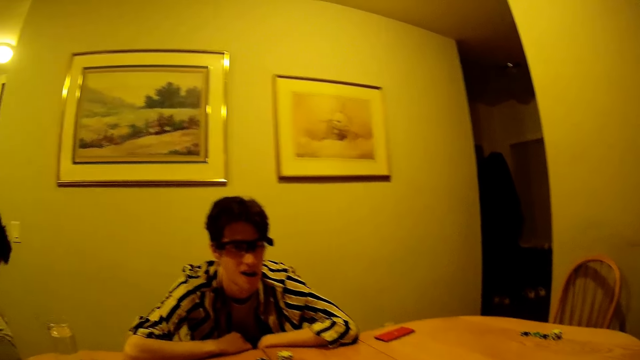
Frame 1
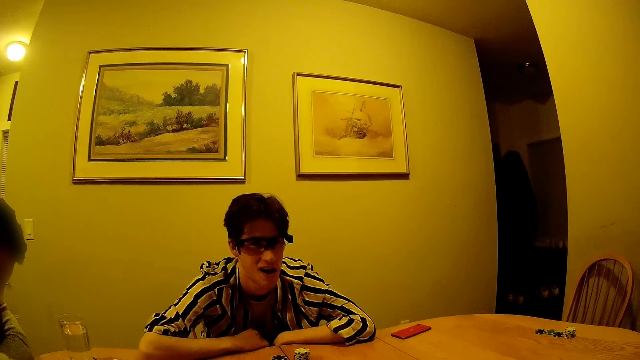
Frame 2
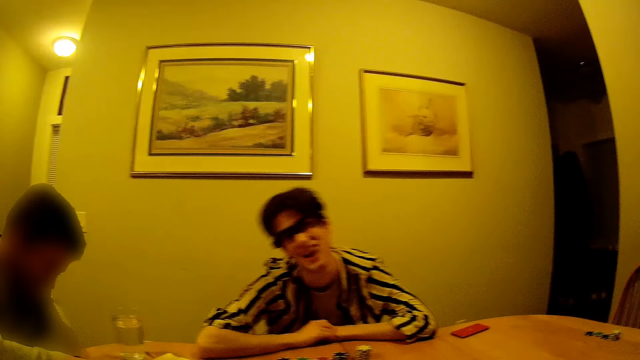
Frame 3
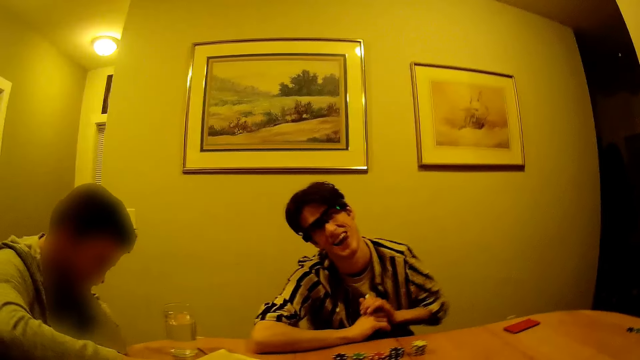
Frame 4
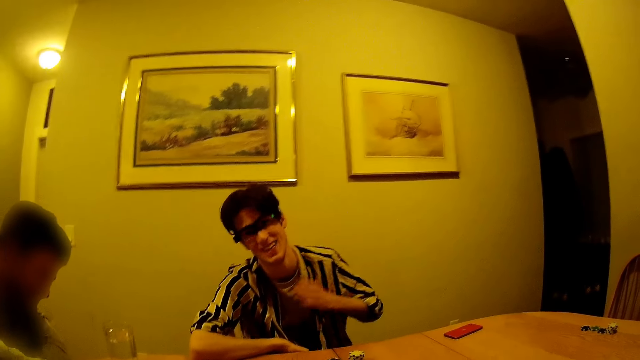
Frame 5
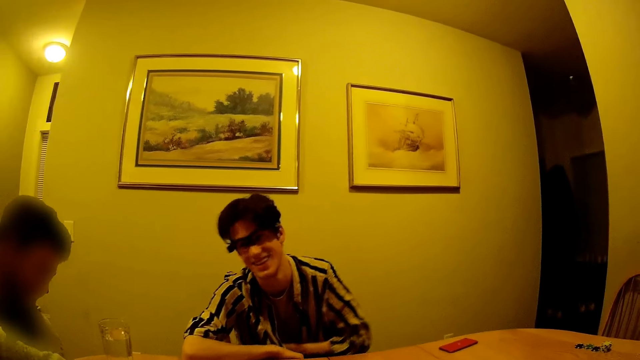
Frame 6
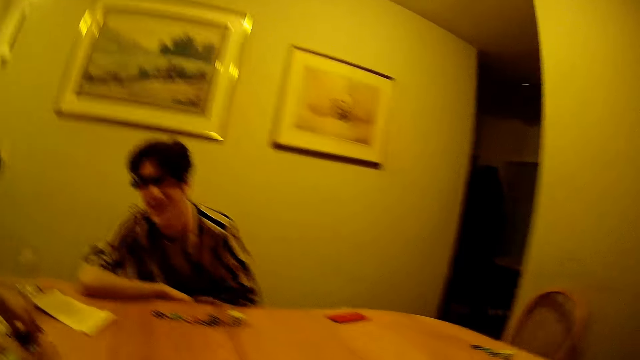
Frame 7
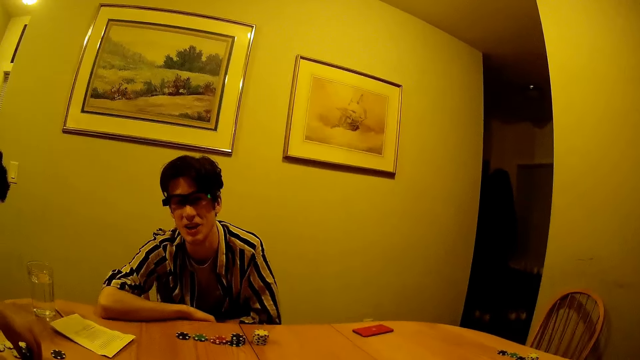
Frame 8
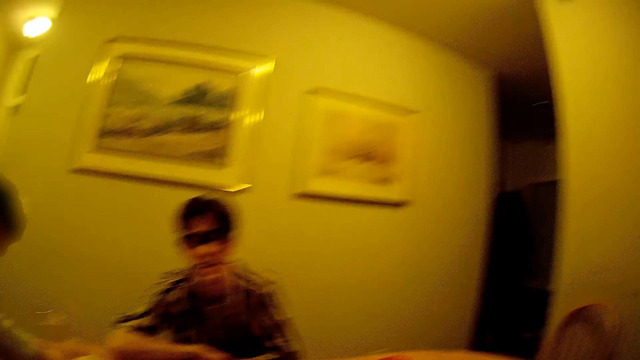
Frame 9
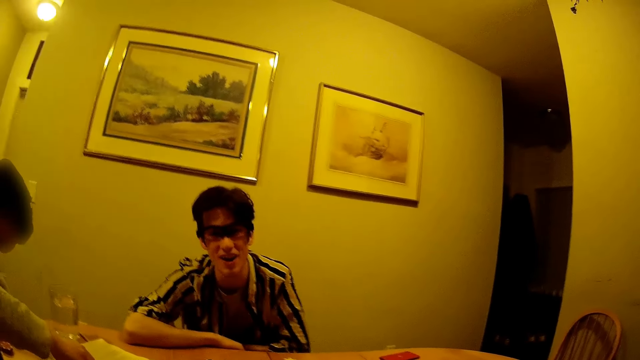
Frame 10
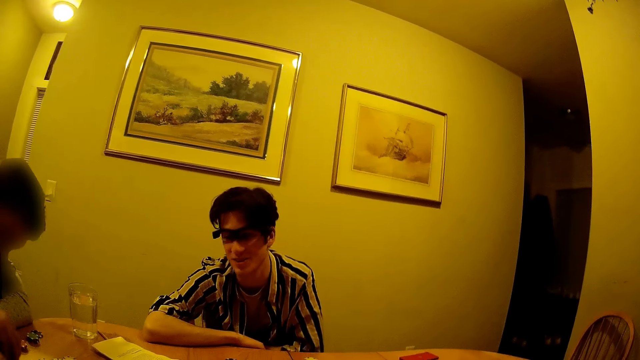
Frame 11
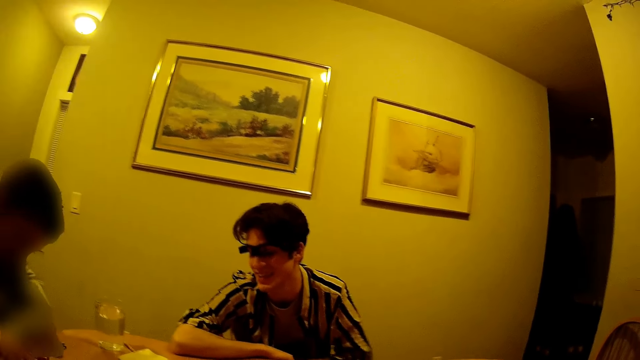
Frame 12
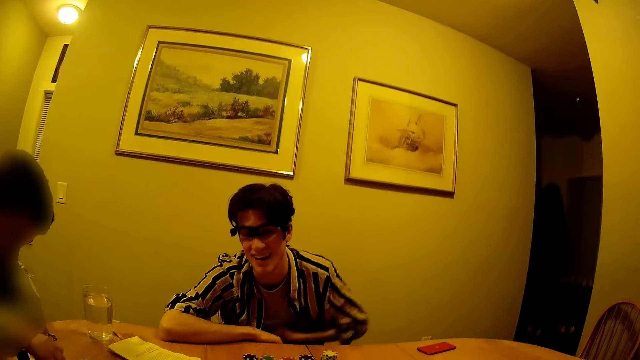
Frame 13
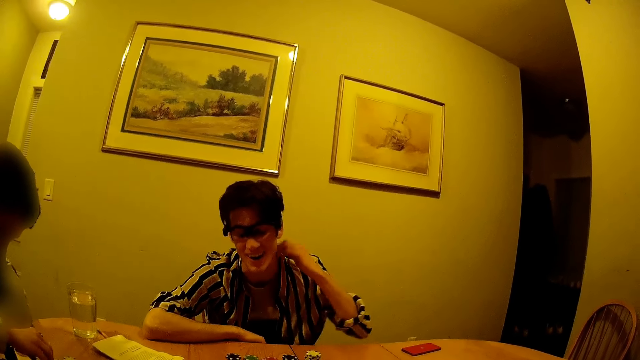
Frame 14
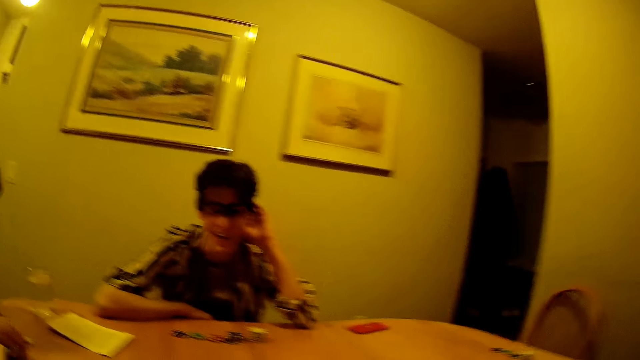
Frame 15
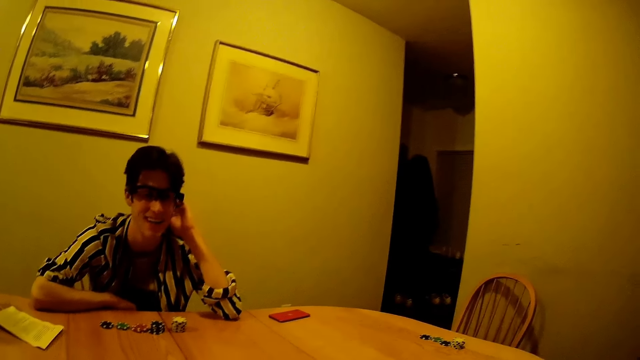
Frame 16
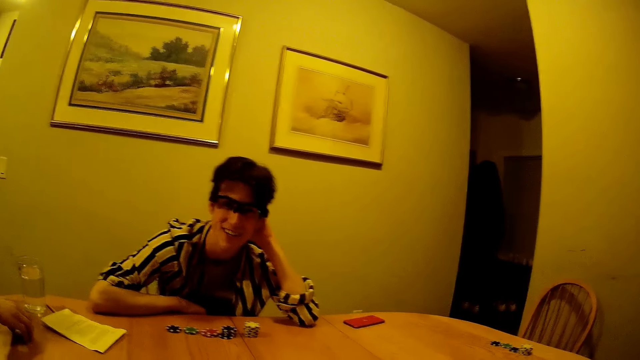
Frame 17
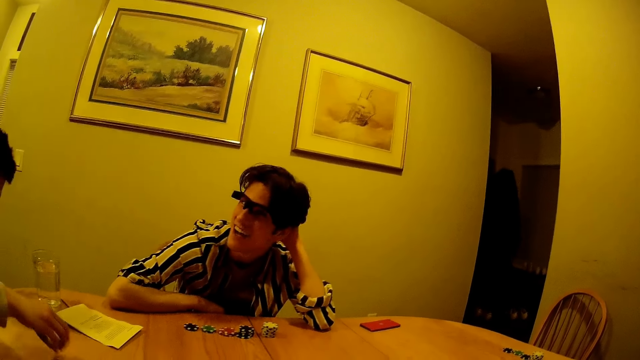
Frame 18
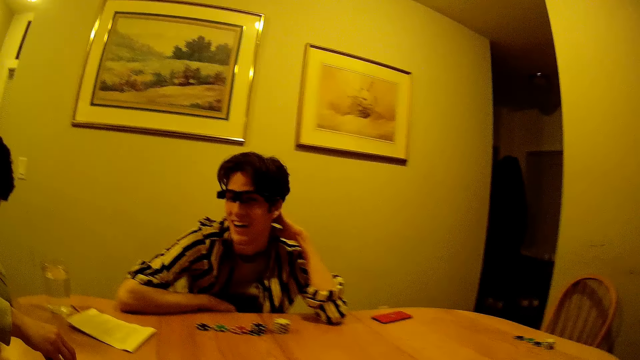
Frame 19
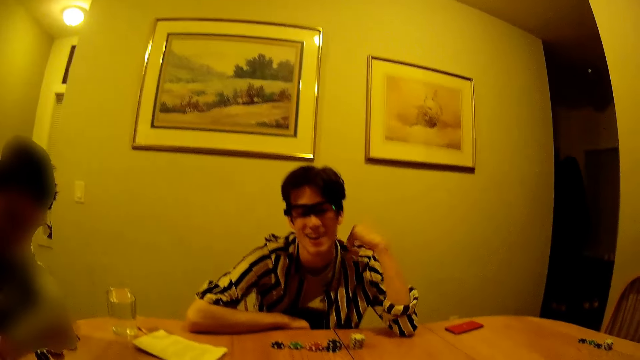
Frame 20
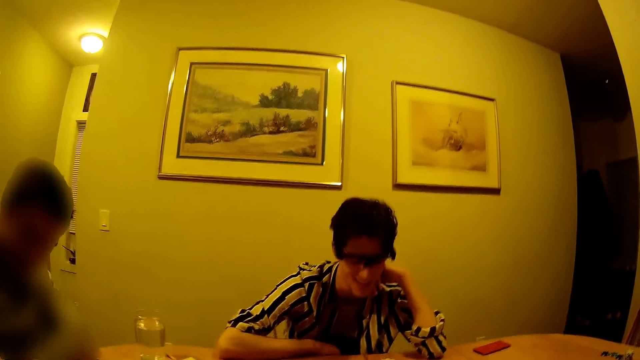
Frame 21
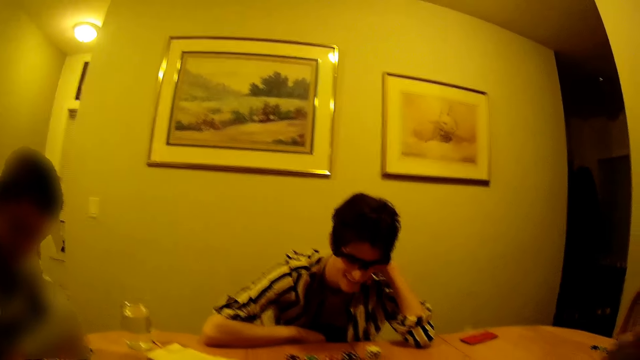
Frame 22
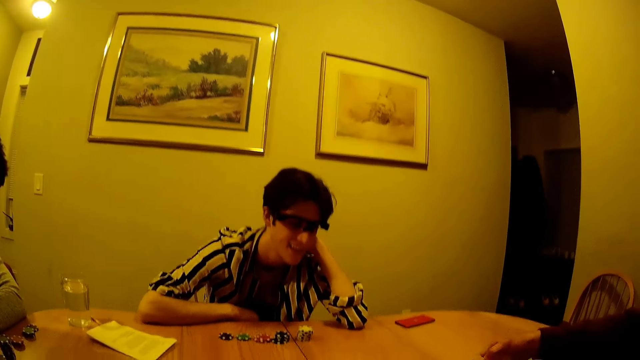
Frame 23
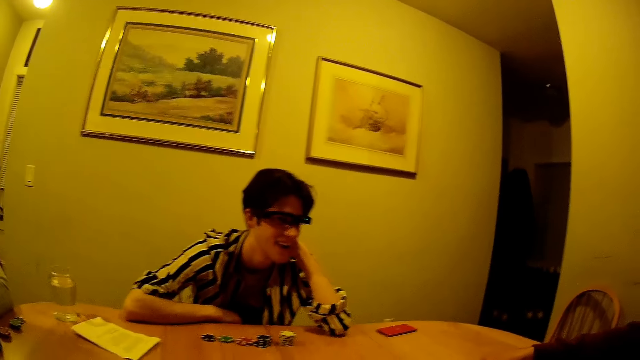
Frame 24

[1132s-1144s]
A man picks some poker chips from the table with his right hand. The man drops the poker chips on the table with his right hand. The man picks some poker chips from the table with his right hand. The man drops the poker chips on the table with his right hand. The man moves some poker chips from the table with his right hand. The man picks the poker chips on the table with his right hand. The man arranges something.

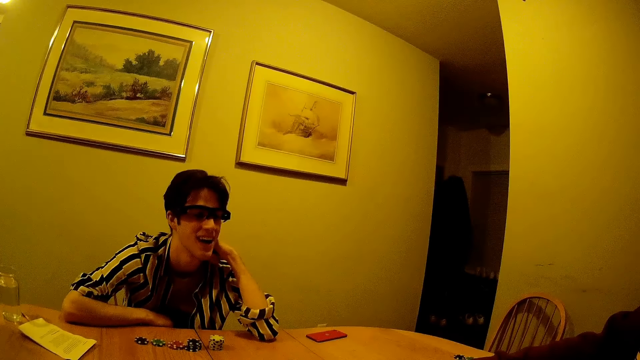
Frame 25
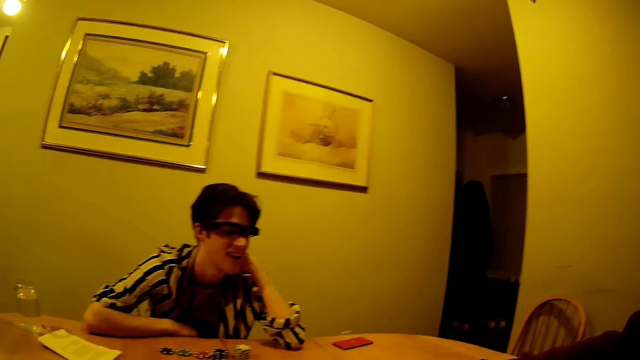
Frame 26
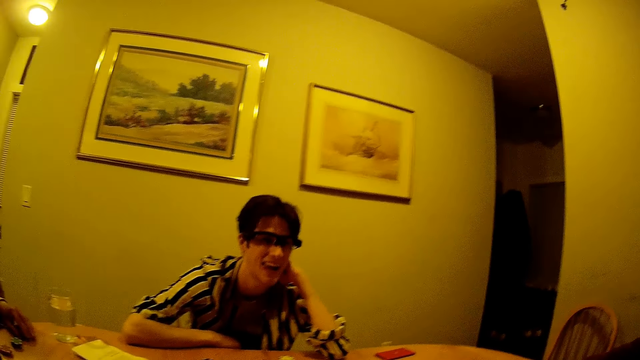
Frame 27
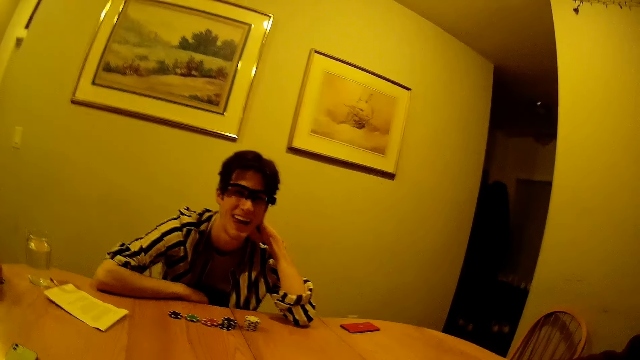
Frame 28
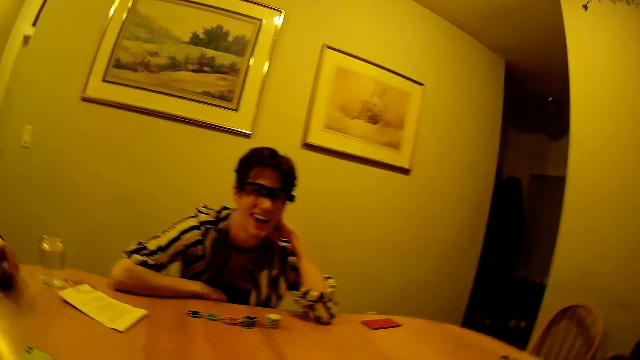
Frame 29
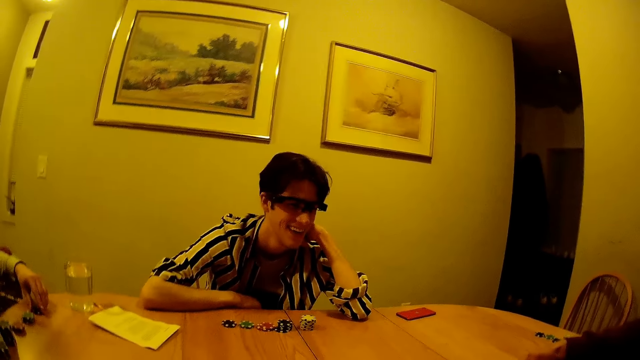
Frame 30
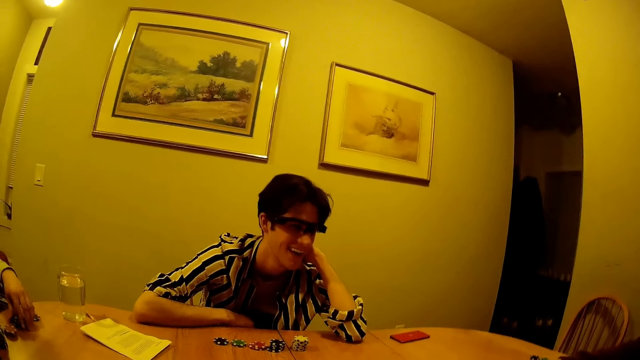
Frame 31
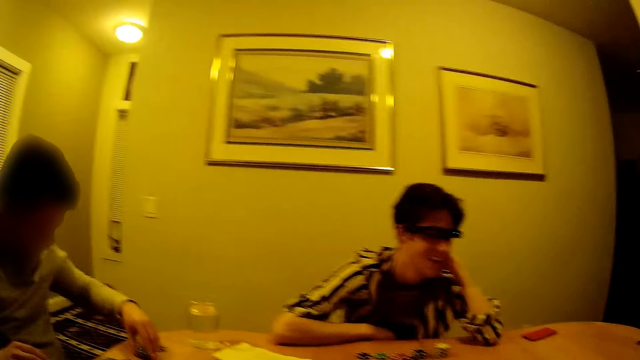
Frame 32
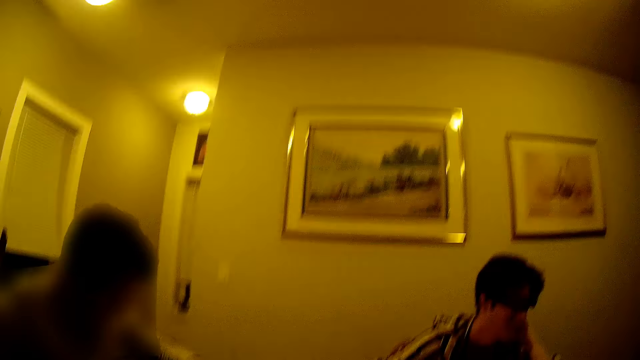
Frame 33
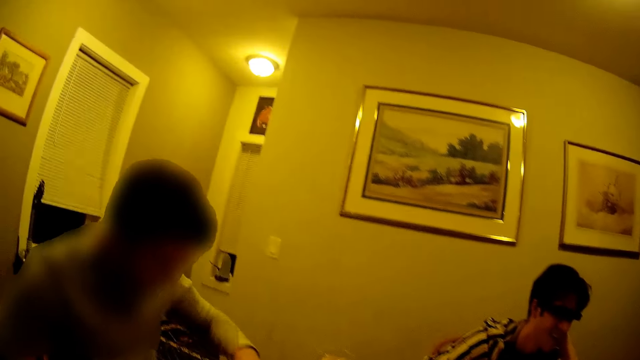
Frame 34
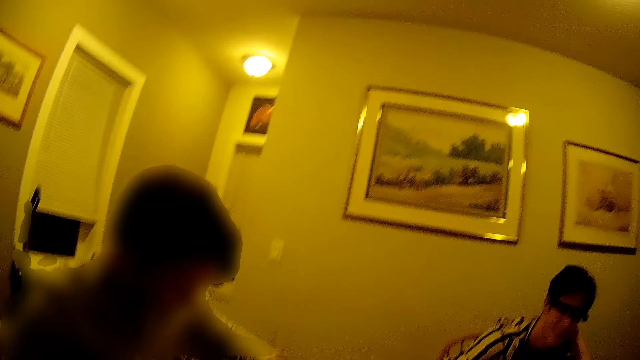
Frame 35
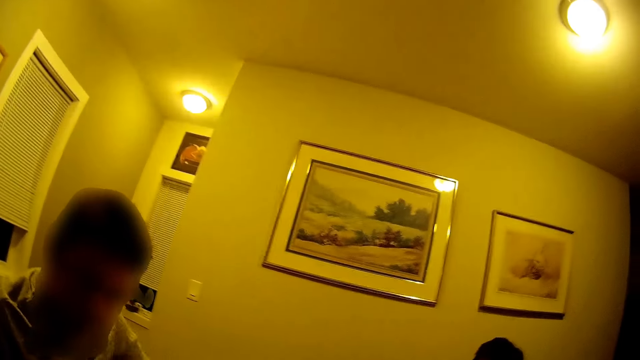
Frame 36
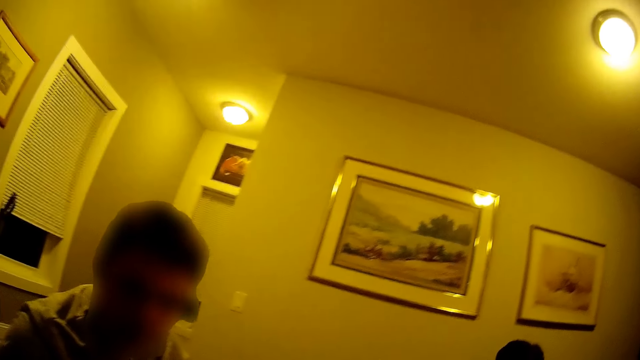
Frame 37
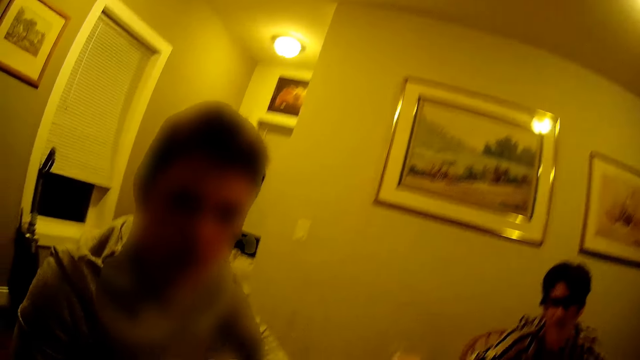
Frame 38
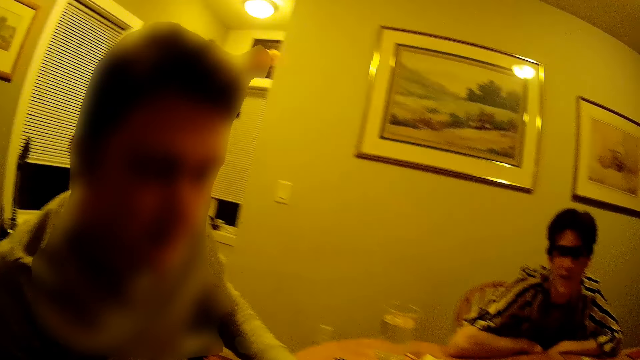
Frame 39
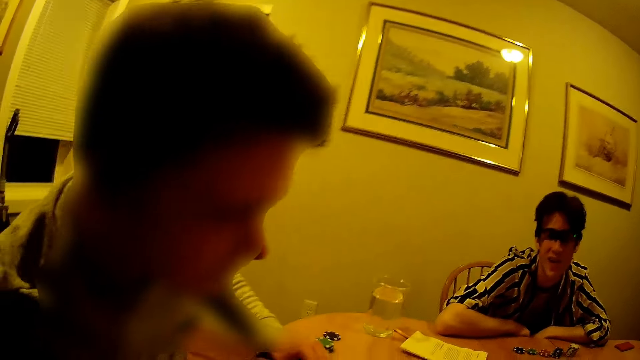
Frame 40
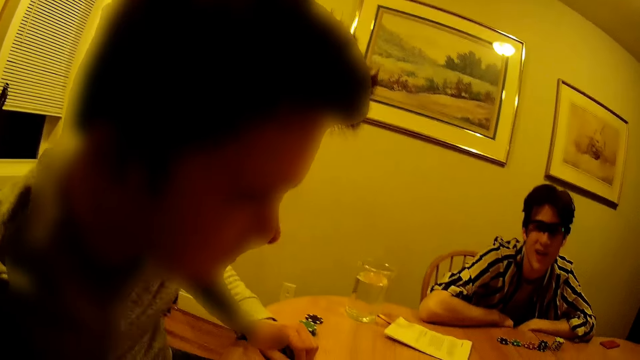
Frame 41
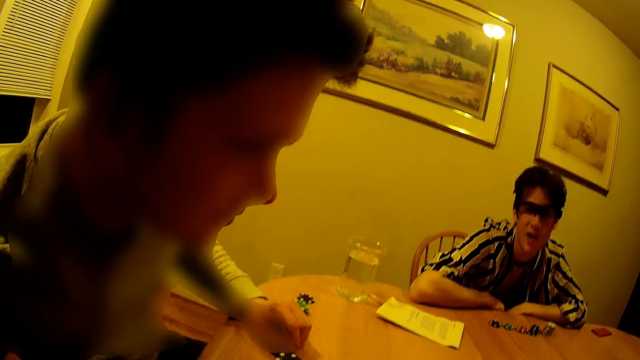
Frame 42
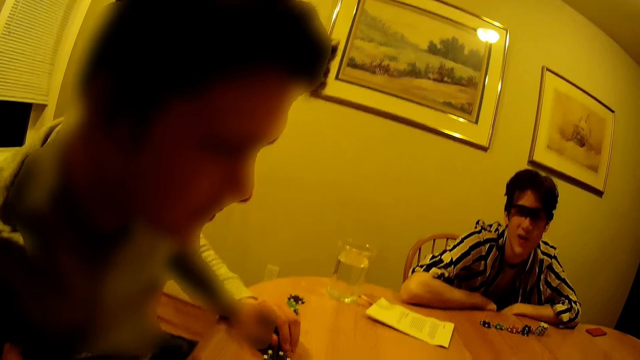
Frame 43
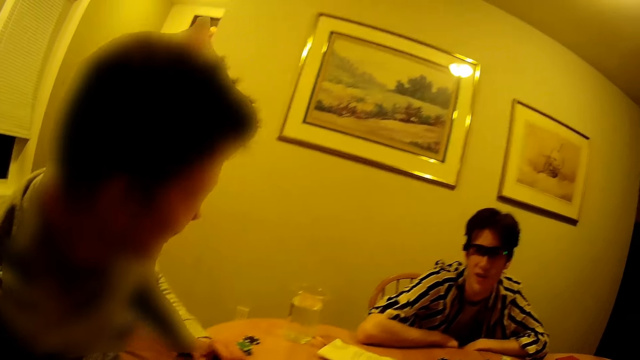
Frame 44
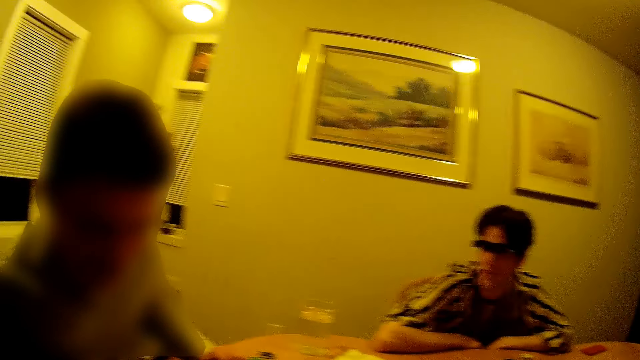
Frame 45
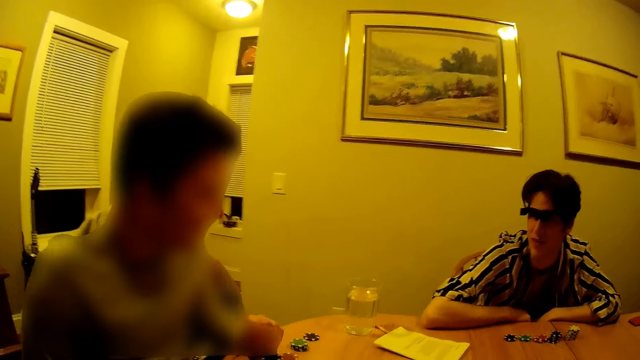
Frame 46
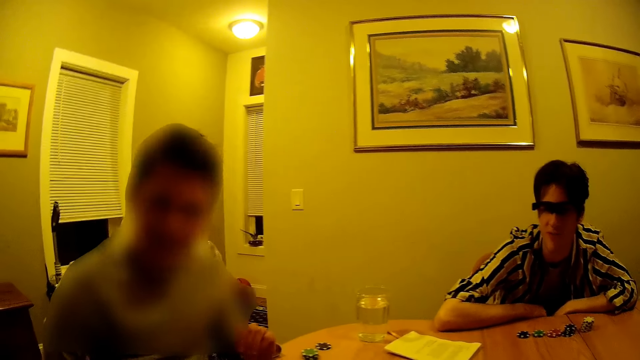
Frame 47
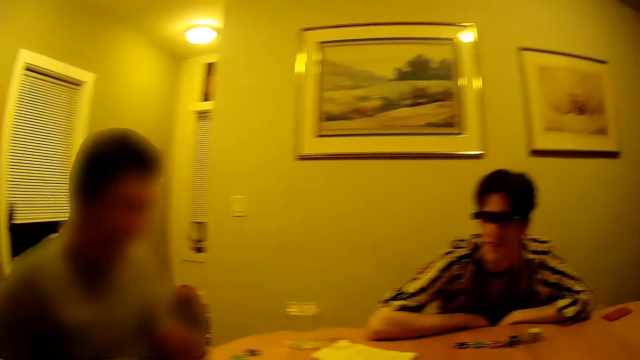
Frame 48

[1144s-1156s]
The man arranges the chips on the table with his right hand.
